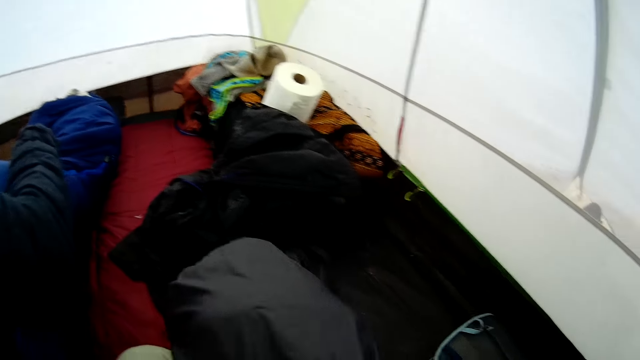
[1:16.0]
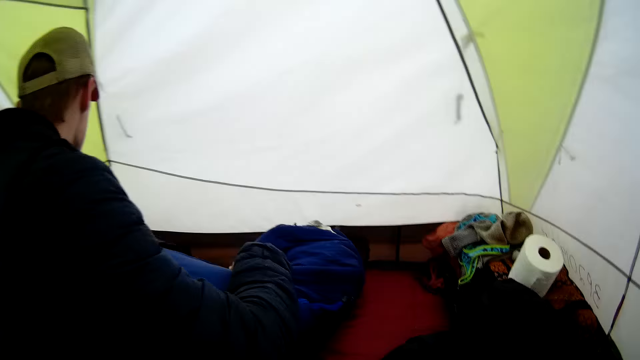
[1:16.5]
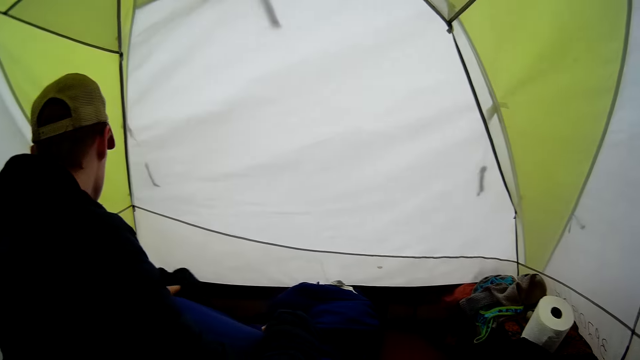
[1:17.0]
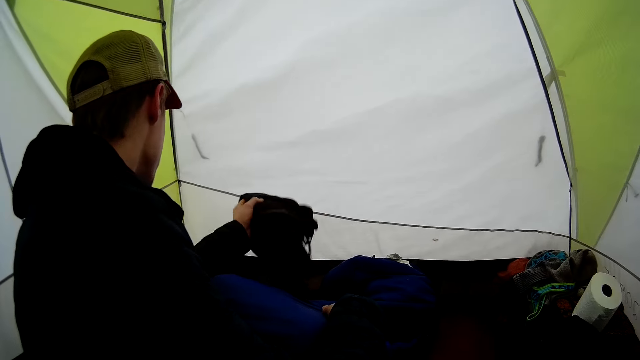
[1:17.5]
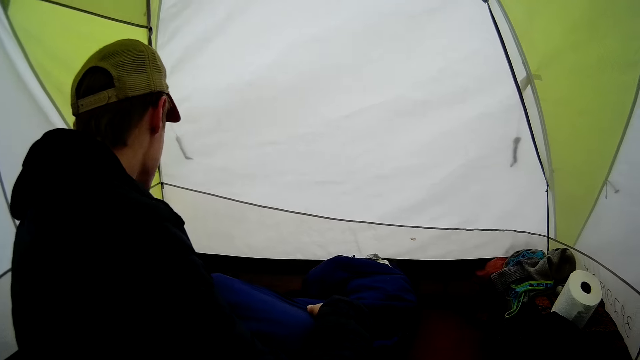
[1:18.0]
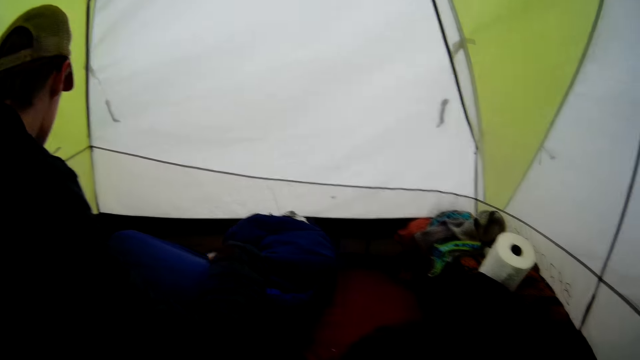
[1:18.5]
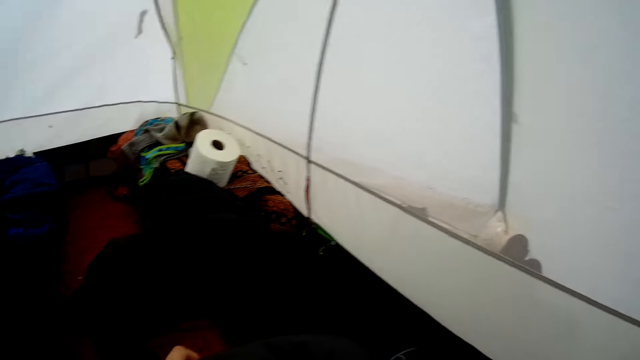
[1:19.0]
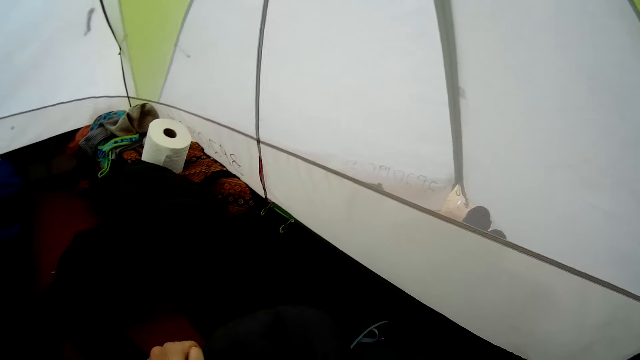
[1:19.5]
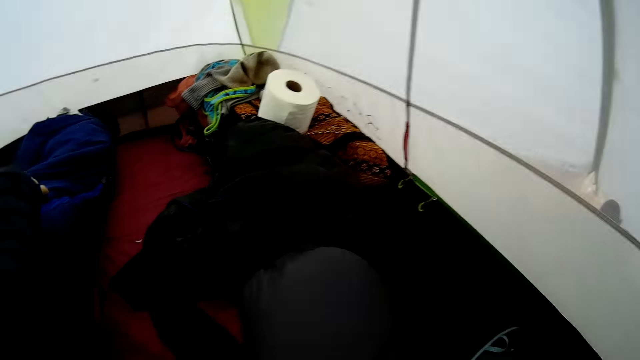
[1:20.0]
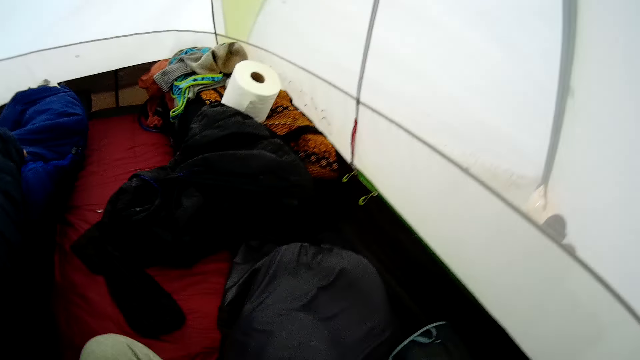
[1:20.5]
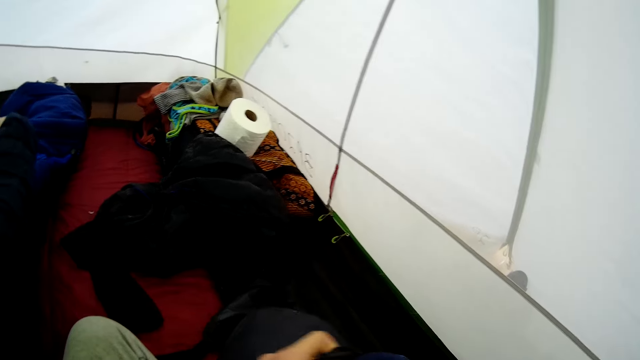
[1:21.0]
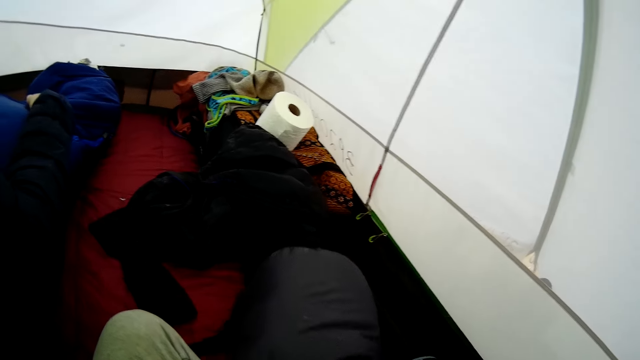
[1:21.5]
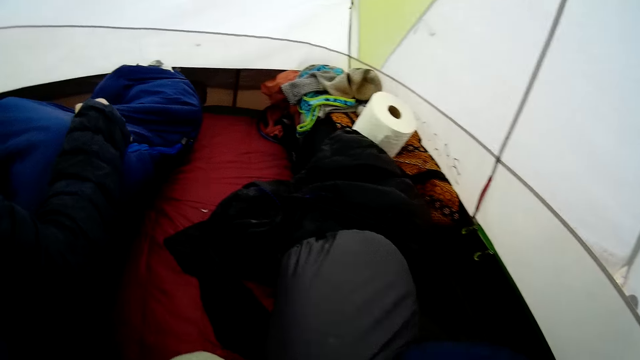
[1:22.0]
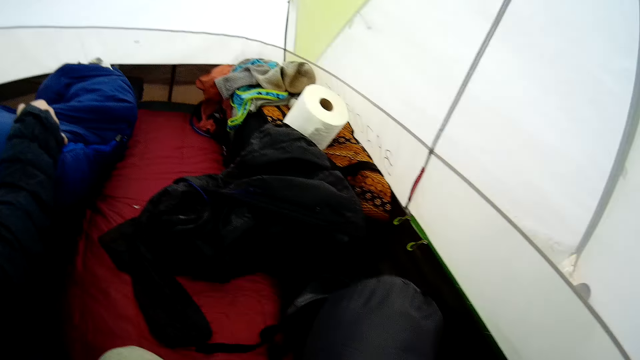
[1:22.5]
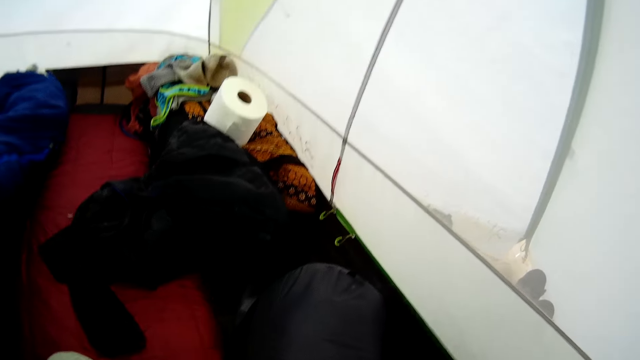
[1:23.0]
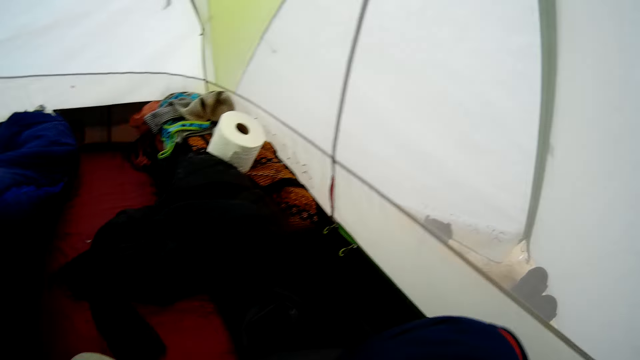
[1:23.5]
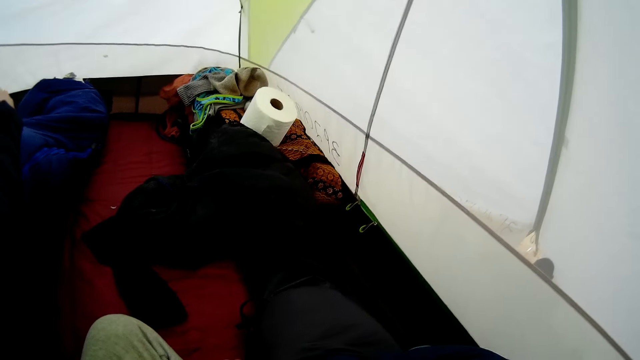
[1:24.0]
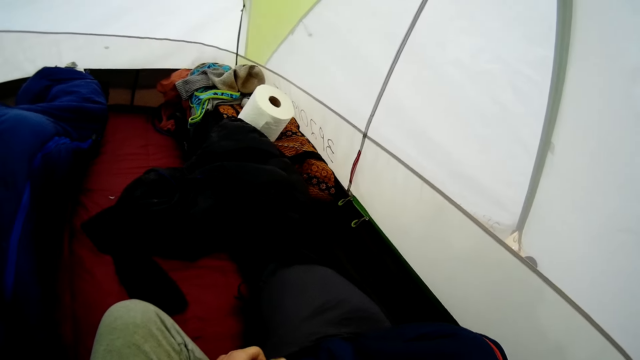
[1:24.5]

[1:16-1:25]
The camera wearer puts the cloth in the bag.

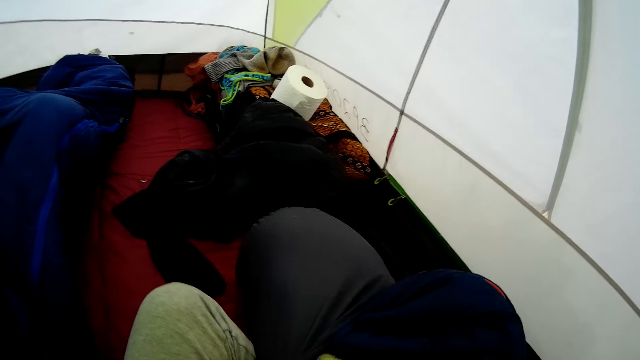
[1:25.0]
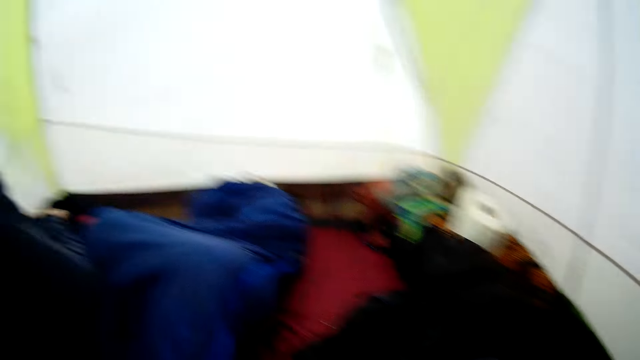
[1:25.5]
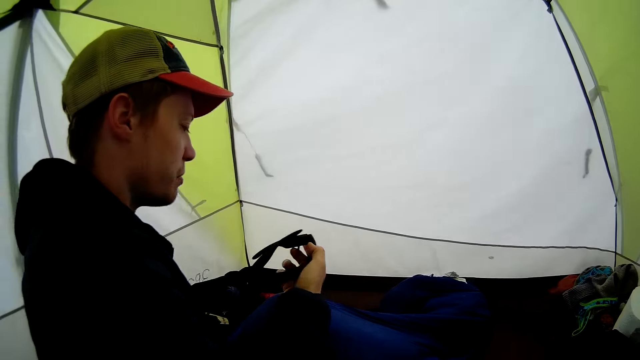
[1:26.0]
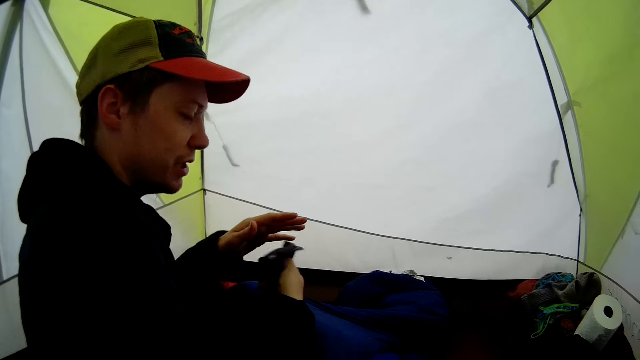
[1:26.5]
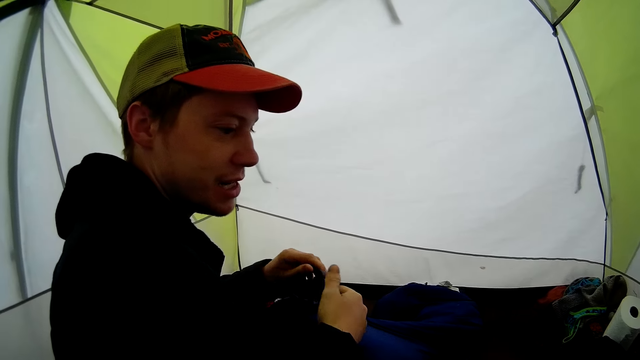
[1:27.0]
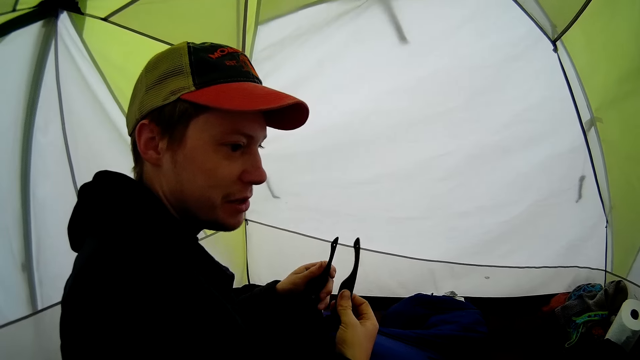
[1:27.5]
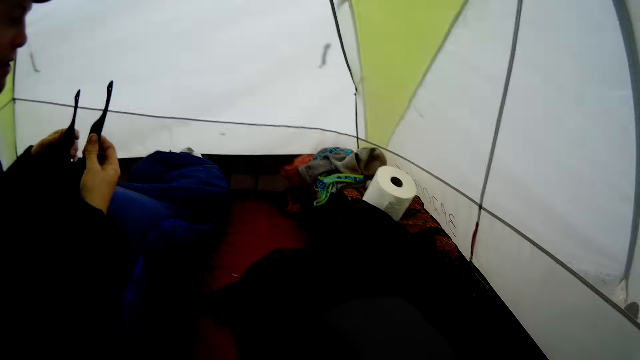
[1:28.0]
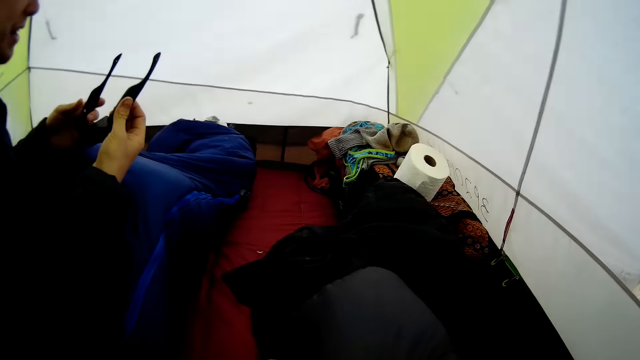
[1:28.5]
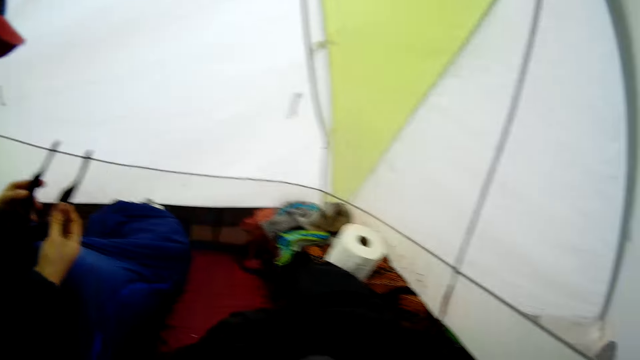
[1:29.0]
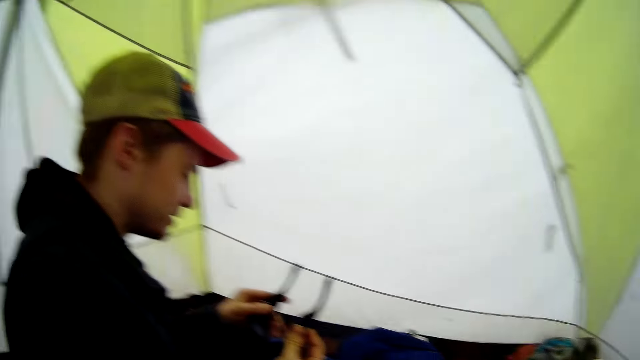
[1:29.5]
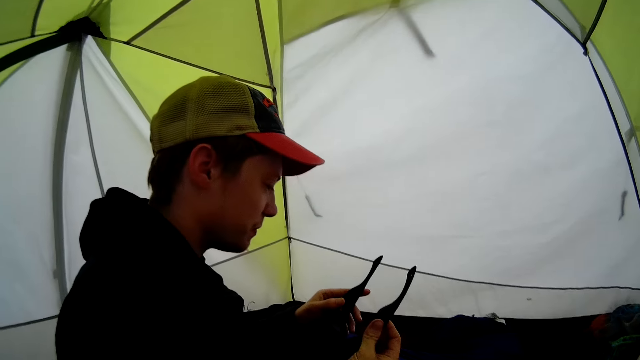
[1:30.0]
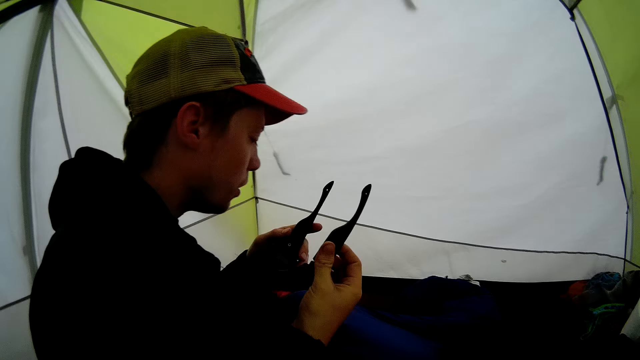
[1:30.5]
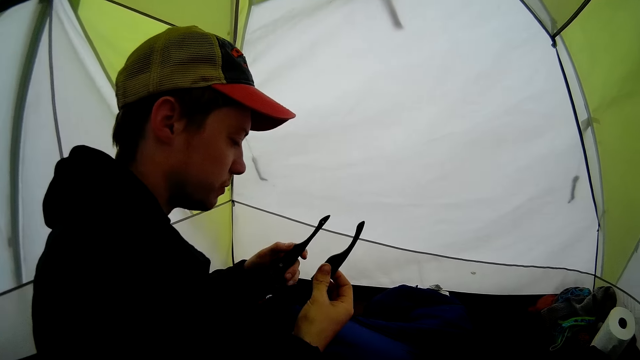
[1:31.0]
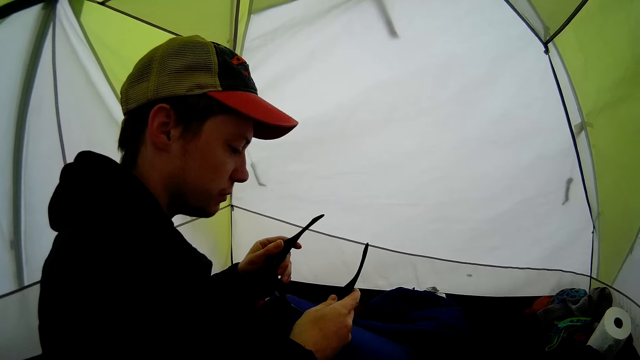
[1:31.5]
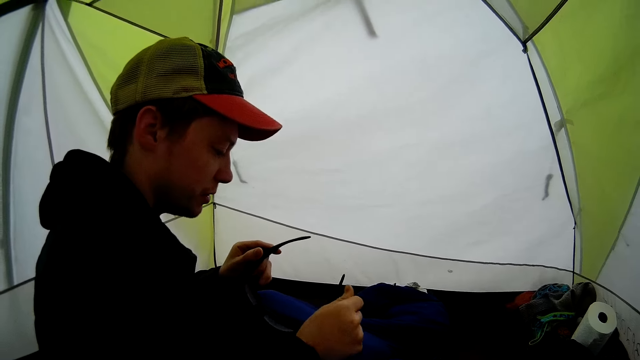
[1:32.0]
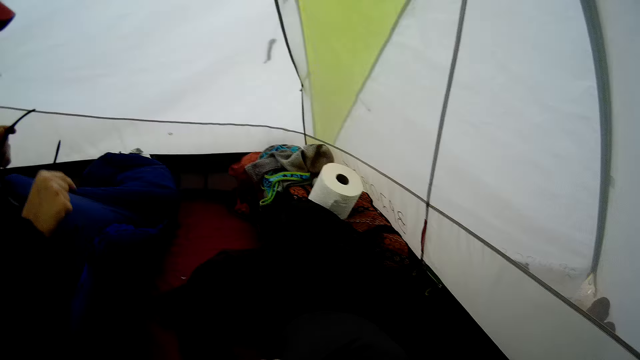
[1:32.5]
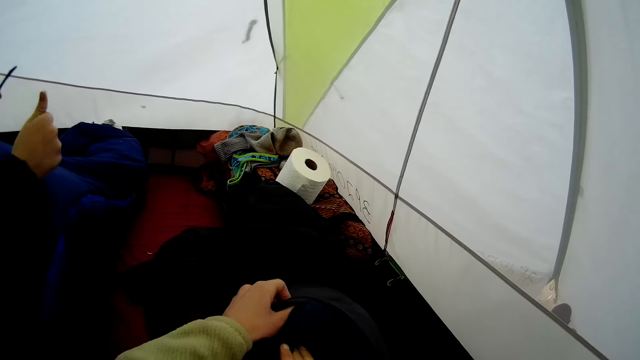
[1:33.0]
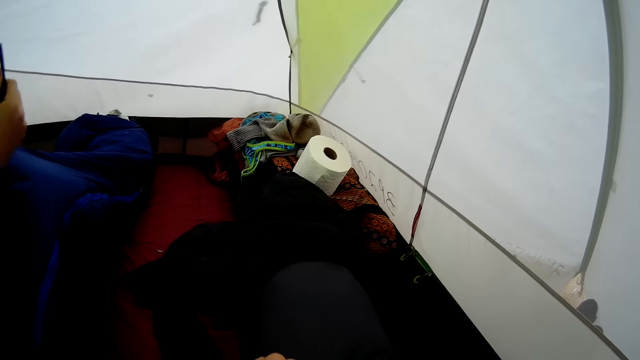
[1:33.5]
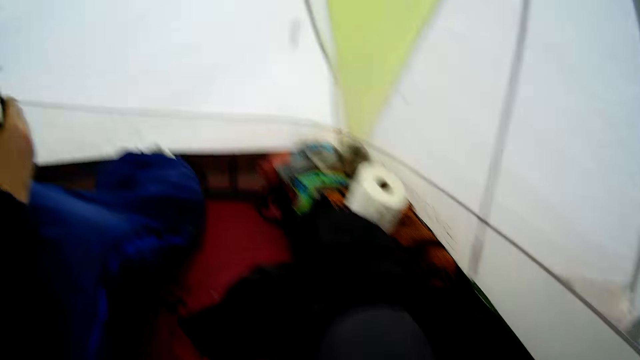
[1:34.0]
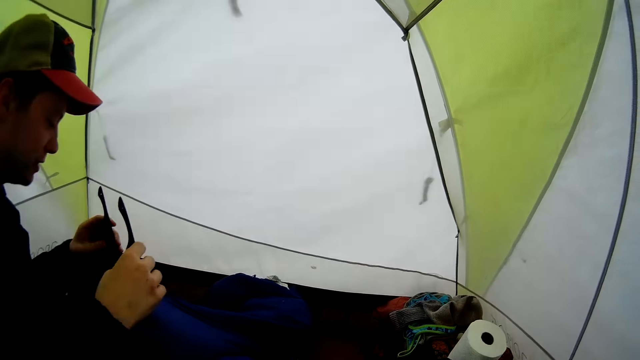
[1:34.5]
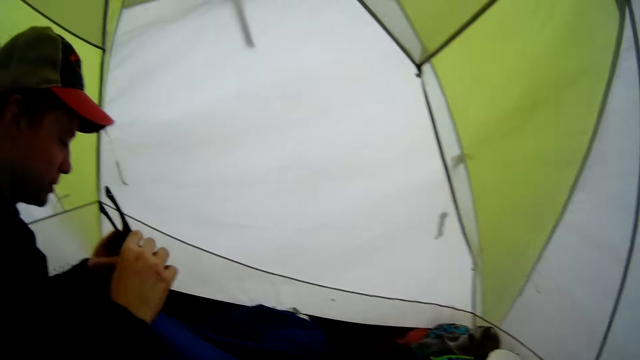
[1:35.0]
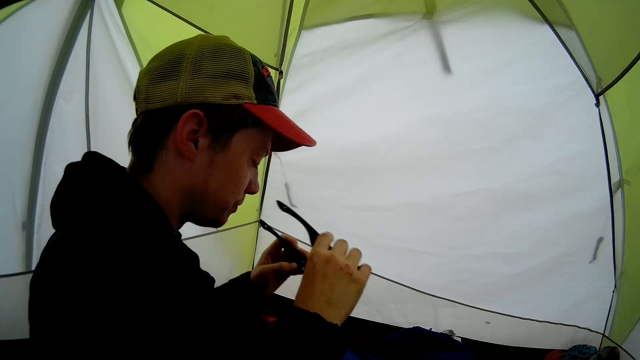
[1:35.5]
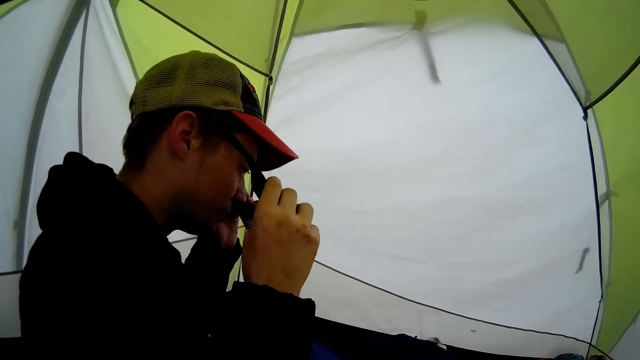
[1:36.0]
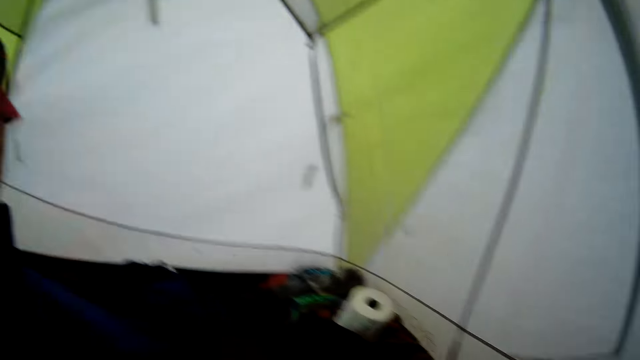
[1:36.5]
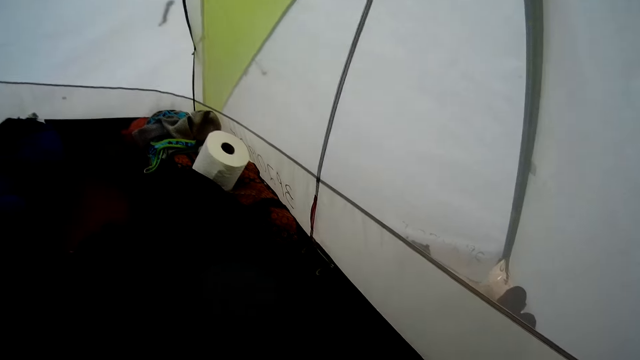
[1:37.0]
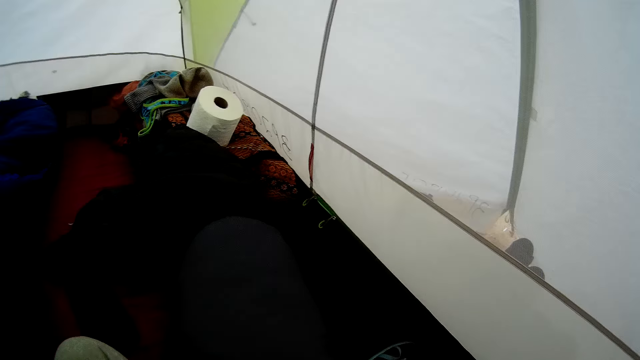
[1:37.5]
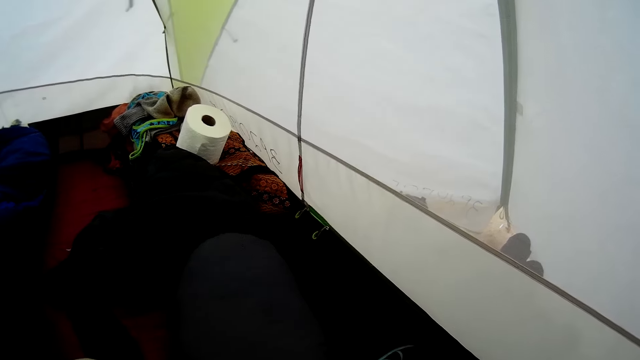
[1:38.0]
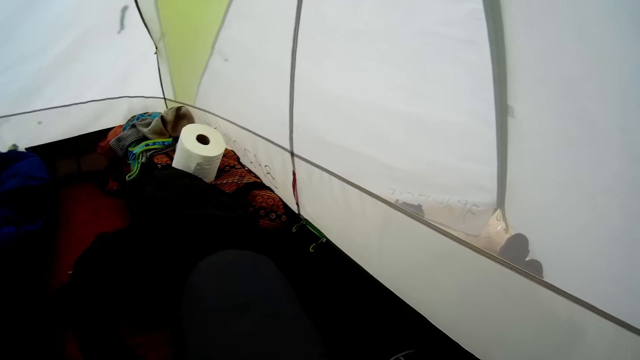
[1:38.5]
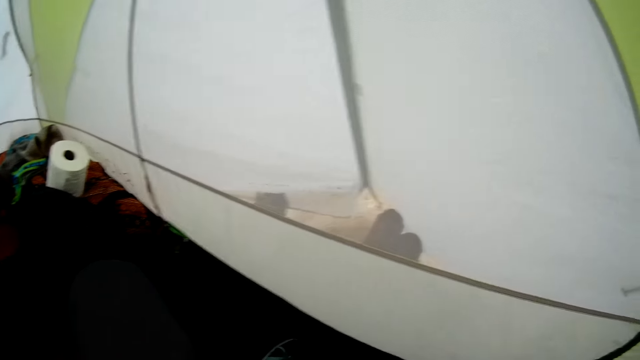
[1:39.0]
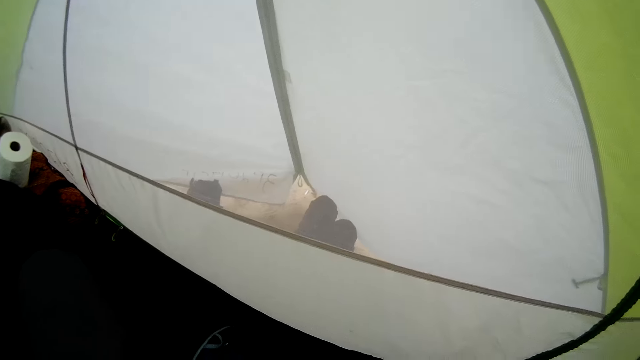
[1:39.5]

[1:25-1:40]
The camera wearer looks at a man. The man converses with the camera wearer. The man holds the specs. The camera wearer puts the cloth in the bag. They look at the man. They put the cloth in the bag.
